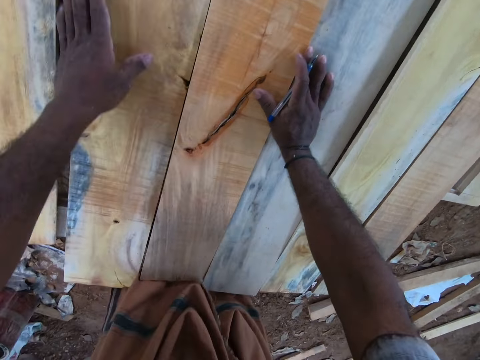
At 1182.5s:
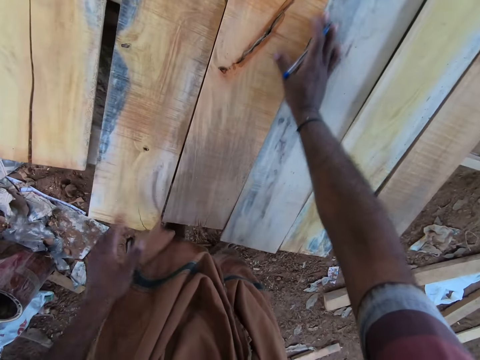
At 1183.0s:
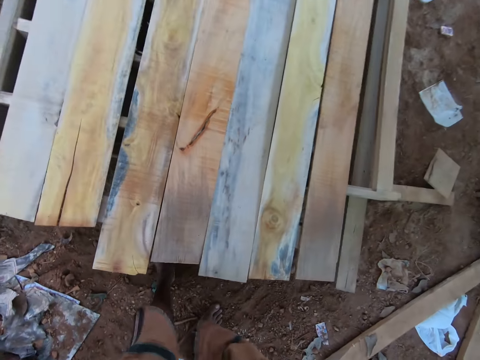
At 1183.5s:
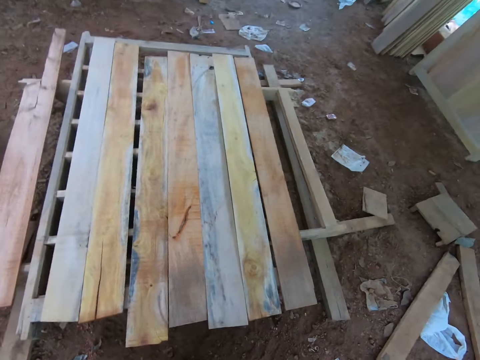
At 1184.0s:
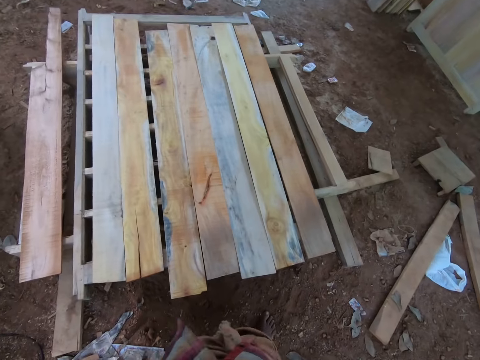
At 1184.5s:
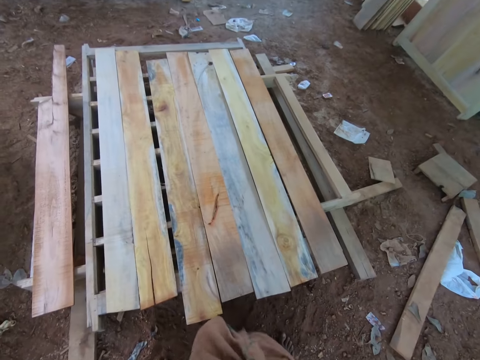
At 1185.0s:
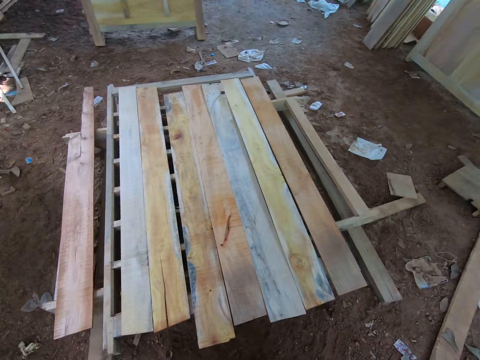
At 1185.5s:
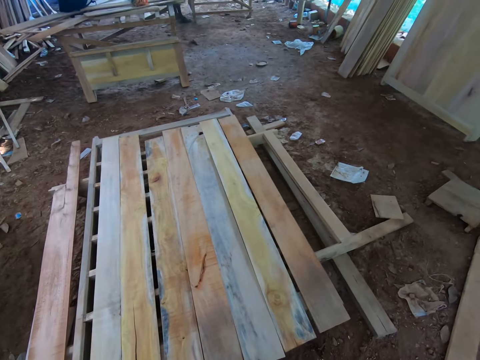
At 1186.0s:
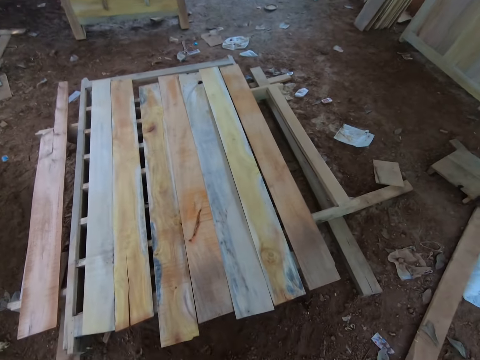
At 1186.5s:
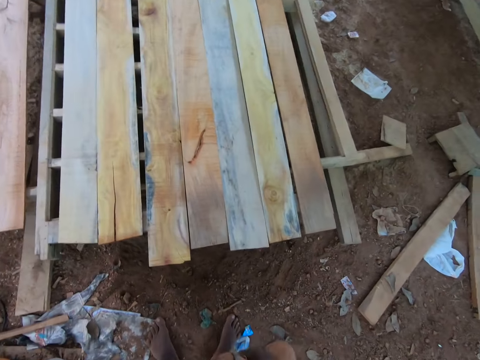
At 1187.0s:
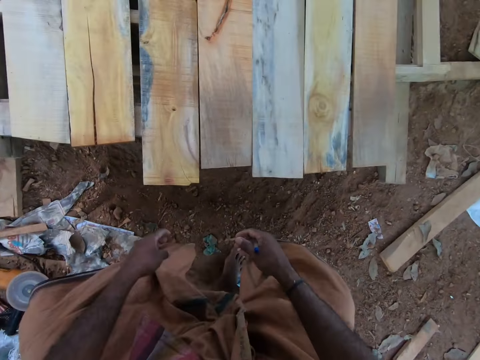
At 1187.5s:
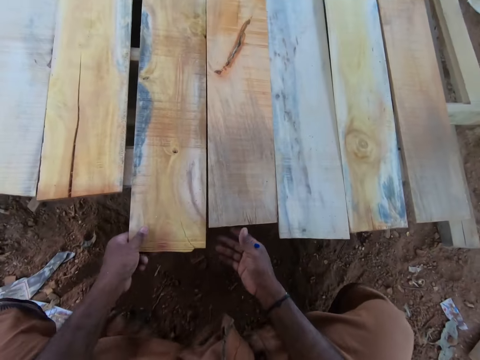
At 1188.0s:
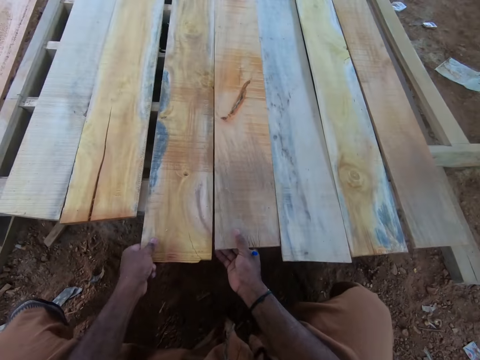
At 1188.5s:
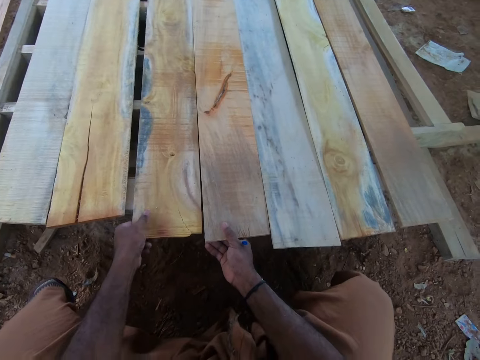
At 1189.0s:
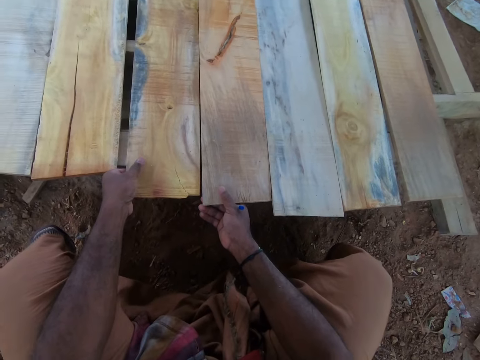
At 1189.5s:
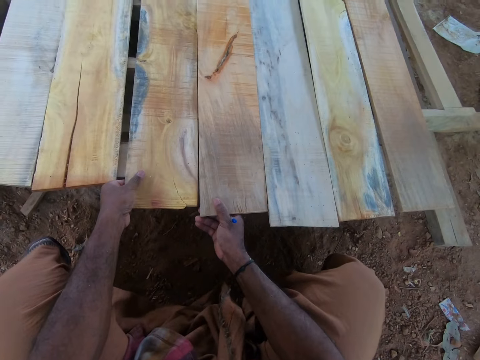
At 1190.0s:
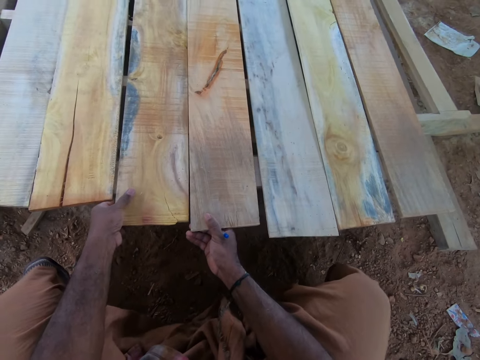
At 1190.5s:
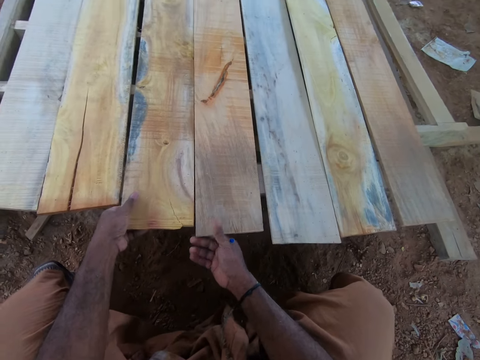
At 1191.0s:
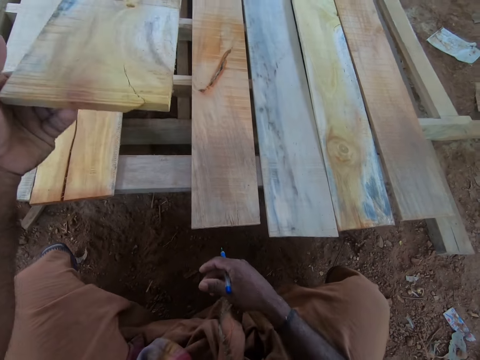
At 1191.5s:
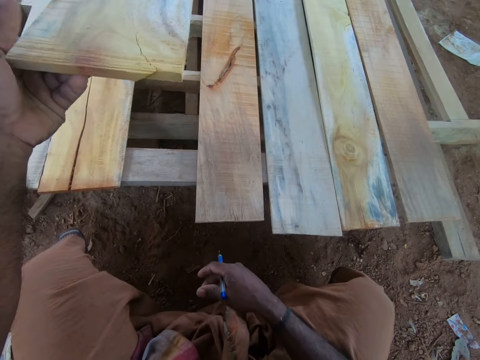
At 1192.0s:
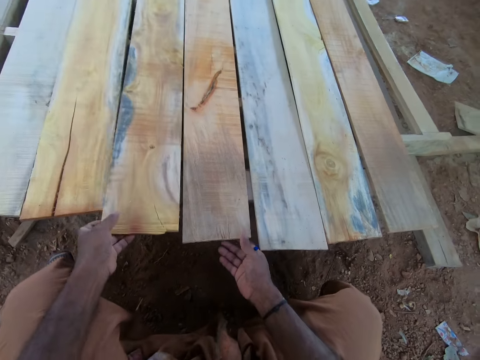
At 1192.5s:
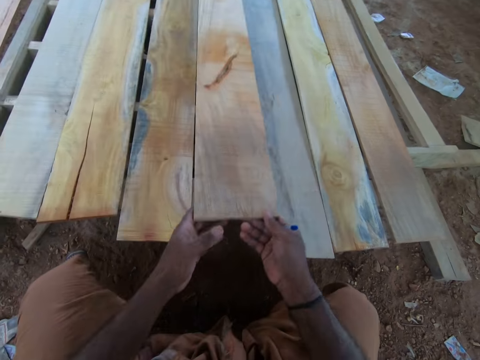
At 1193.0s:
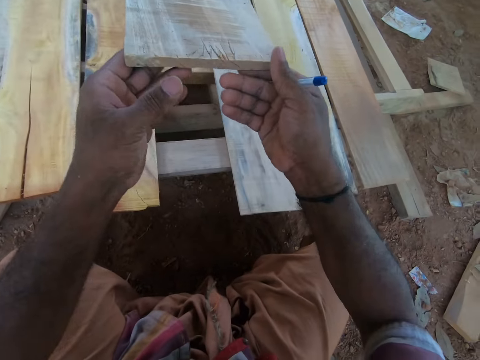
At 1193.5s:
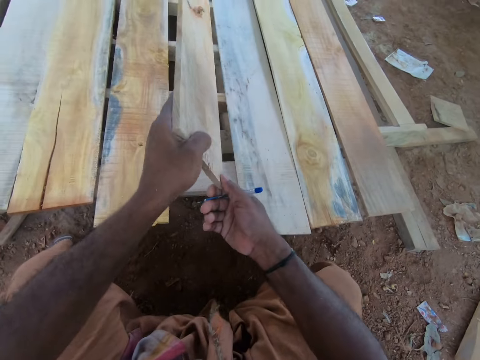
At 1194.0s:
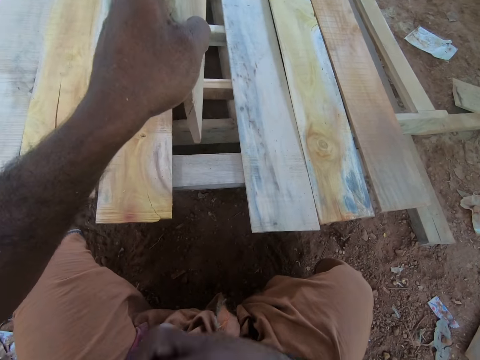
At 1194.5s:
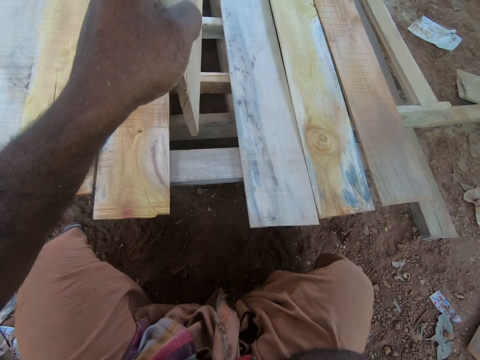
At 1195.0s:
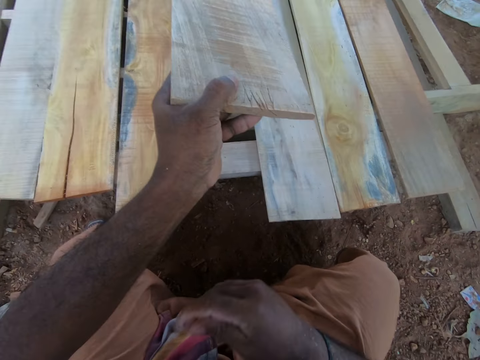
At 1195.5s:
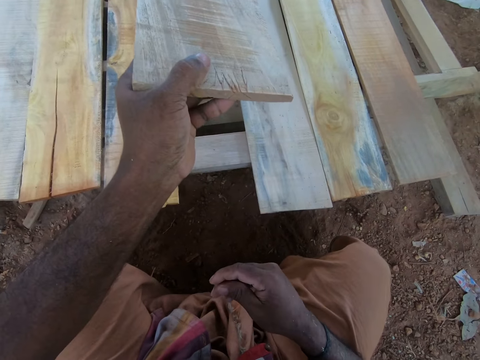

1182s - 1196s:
The camera wearer removes his left hand from the plywood on the workbench. He removes his right hand from the plywood on the workbench. He walks around the area. He holds the plywood on the workbench with his left hand. He holds the plywood on the workbench with his right hand. He adjusts the plywood on the workbench with his left hand. He adjusts the plywood on the workbench with his hands. He removes his right hand from the plywood on the workbench. He lifts an end of the plywood from the workbench with his left hand. He drops the end of the plywood on the workbench with his left hand. He lifts an end of the plywood from the workbench with his right hand. He holds the end of the plywood with his hands. He flips the end of the plywood on the workbench with his hands. He removes his right hand from the end of the plywood on the workbench.

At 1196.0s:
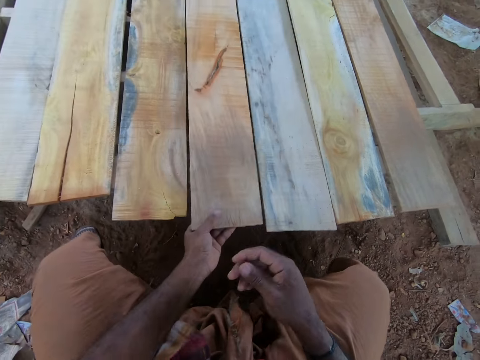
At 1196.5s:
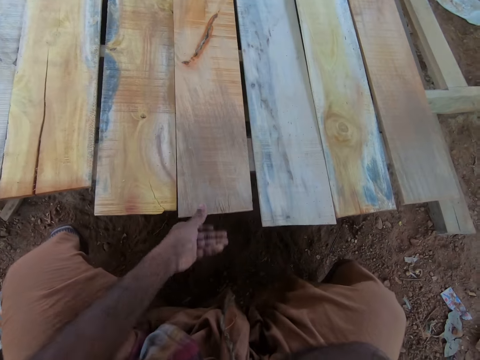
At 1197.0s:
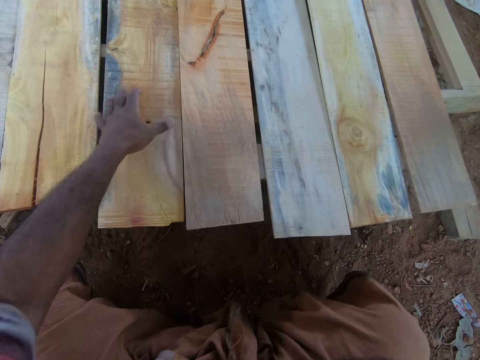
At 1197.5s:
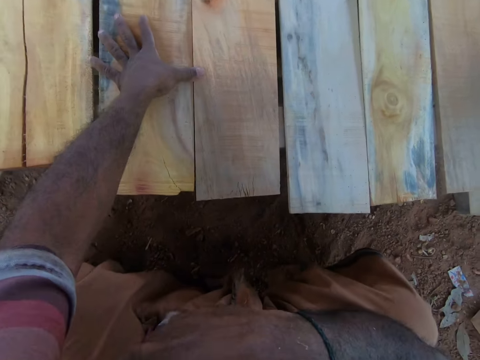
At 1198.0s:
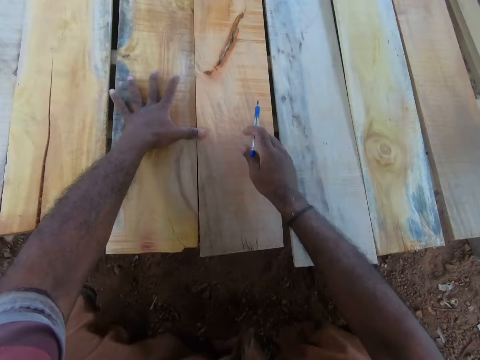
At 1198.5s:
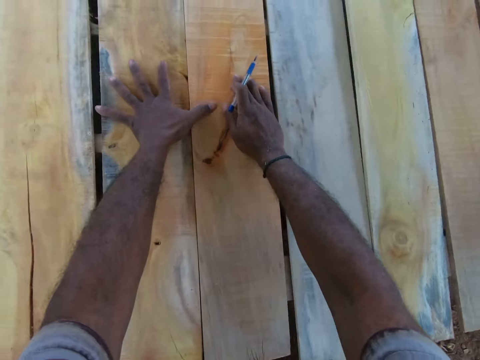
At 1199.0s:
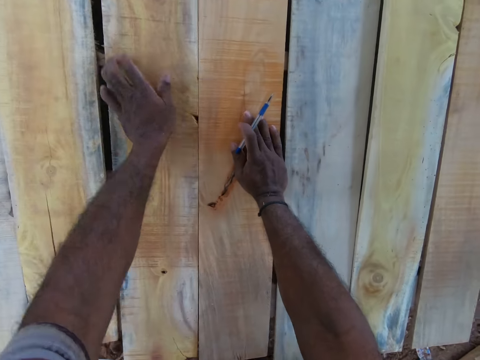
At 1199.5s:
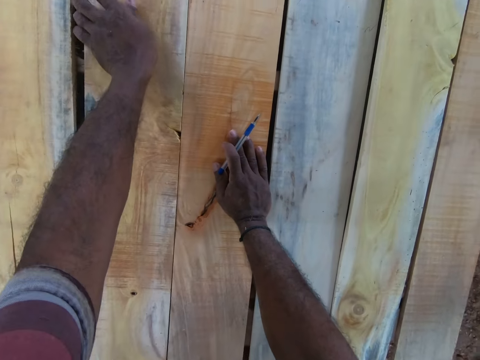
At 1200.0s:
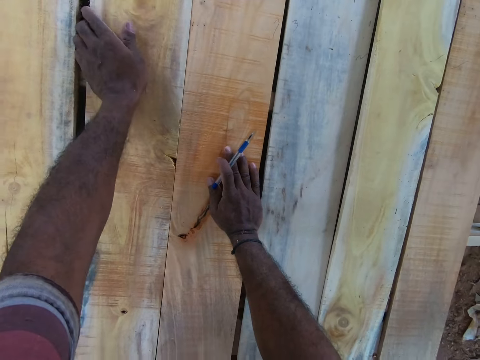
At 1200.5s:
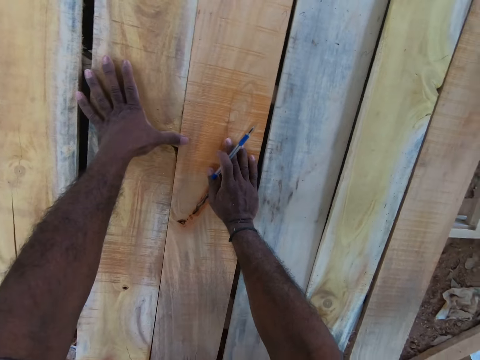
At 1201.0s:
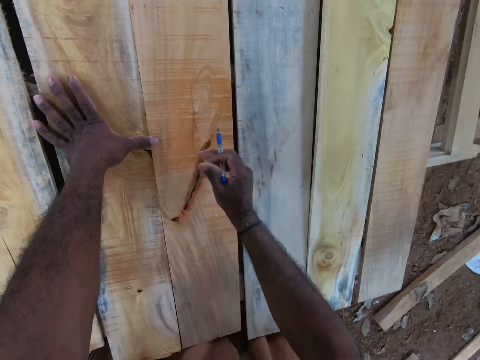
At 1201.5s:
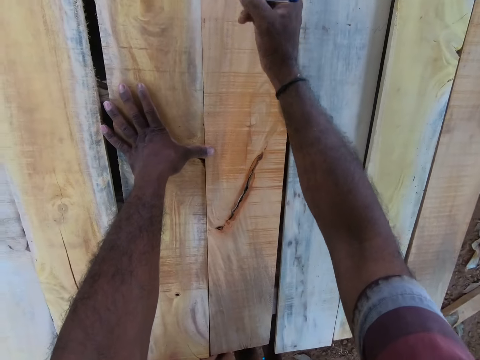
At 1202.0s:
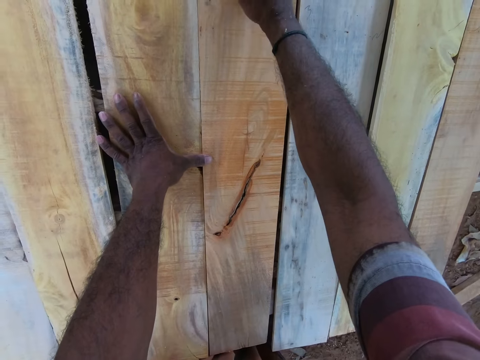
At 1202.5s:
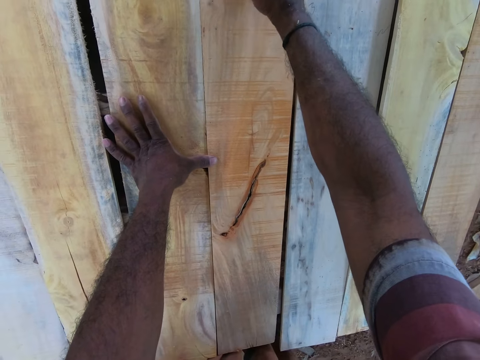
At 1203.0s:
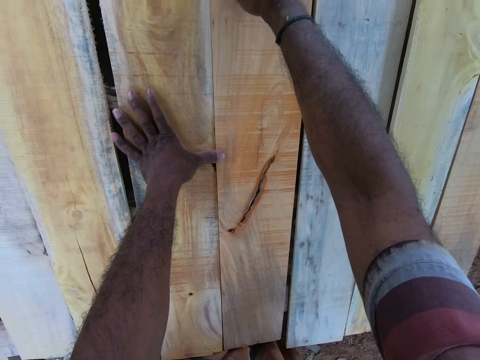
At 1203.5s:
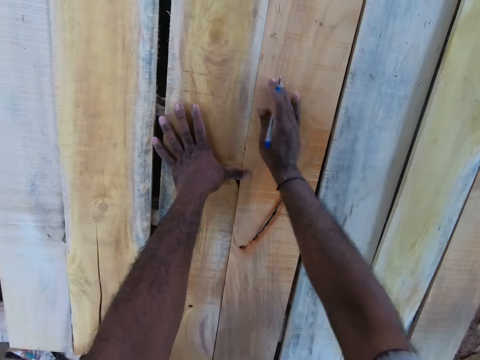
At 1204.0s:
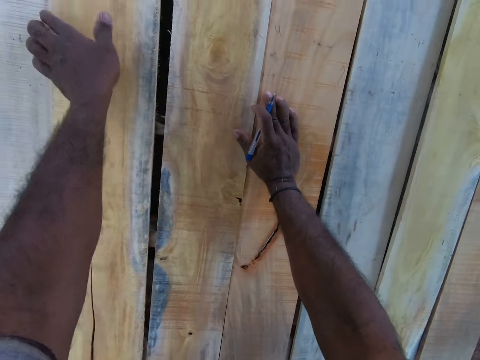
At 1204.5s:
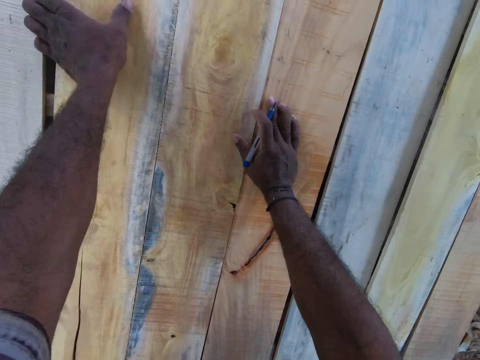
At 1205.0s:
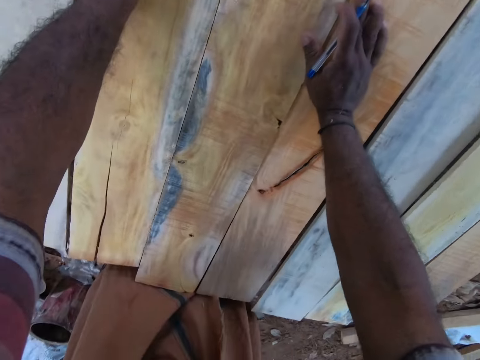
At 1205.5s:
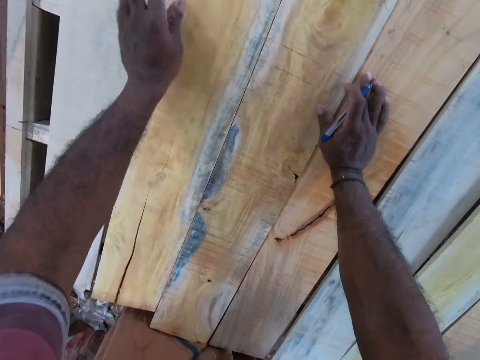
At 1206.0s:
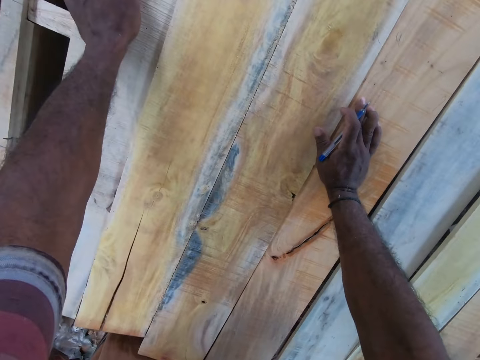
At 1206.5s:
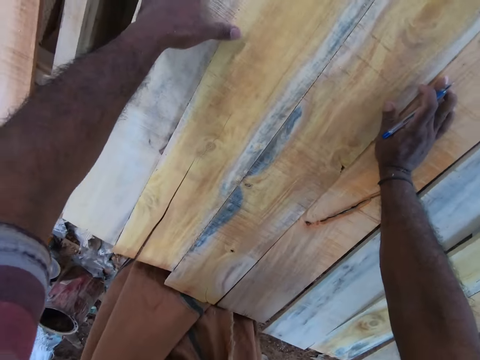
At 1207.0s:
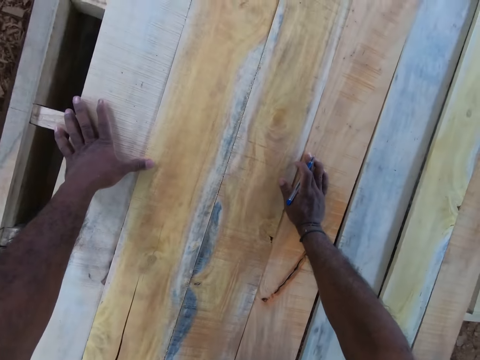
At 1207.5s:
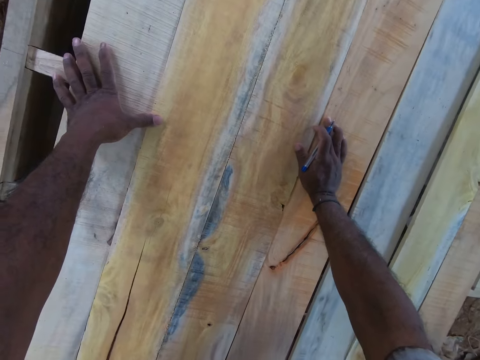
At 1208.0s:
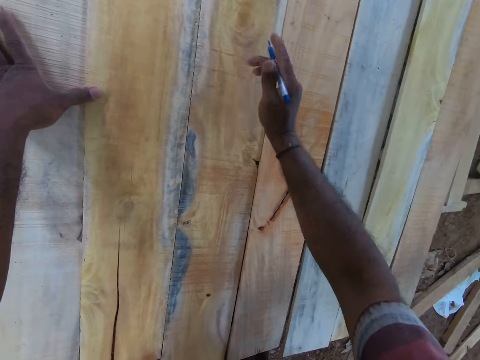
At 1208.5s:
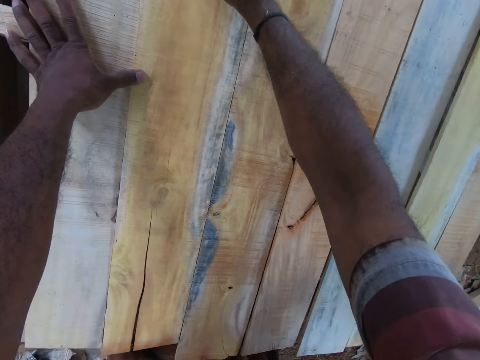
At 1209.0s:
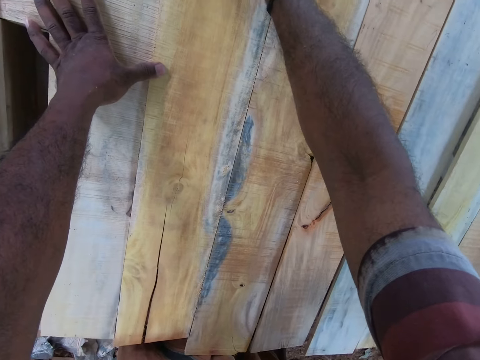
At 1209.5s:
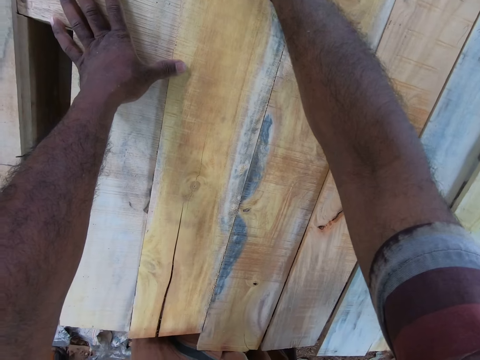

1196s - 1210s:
The camera wearer drops the end of the plywood on the workbench with his left hand. He adjusts the plywood on the workbench with his left hand. He removes his left hand from the plywood on the workbench. He places his left hand on the plywood on the workbench. He picks up the pen from the pocket on his shirt with his right hand. He places his right hand on the plywood on the workbench. He adjusts the plywood on the workbench with his left hand. He marks the plywood on the workbench with the pen in his right hand. He places his right hand on the plywood on the workbench. He removes his left hand from the plywood on the workbench. He adjusts the plywood on the workbench with his left hand. He adjusts the plywood on the workbench with his left hand again. He marks the plywood on the workbench with the pen in his right hand.
